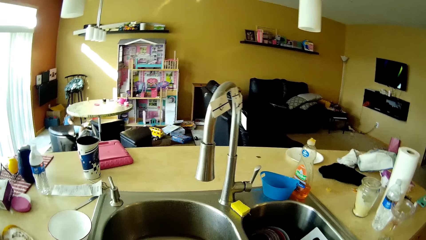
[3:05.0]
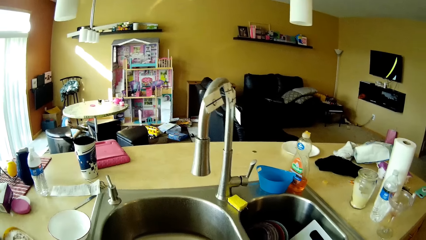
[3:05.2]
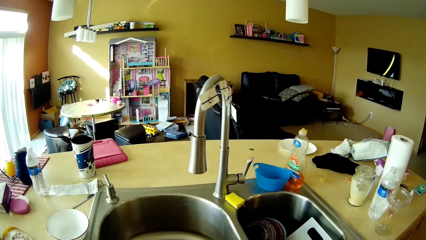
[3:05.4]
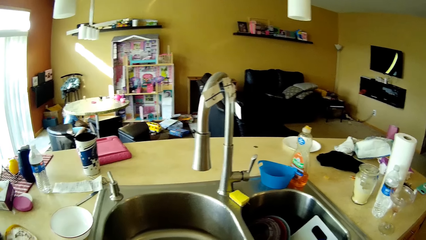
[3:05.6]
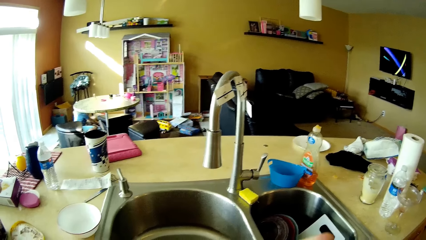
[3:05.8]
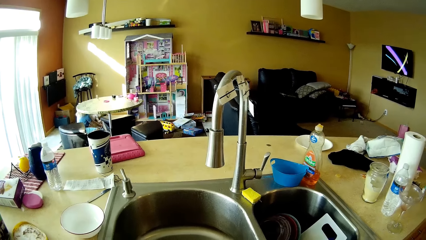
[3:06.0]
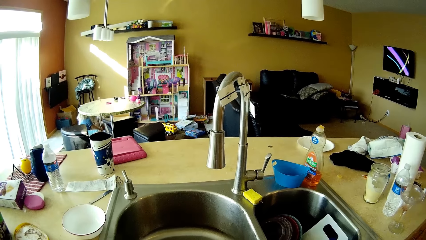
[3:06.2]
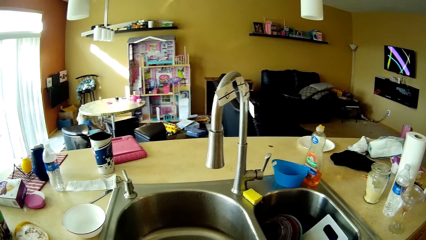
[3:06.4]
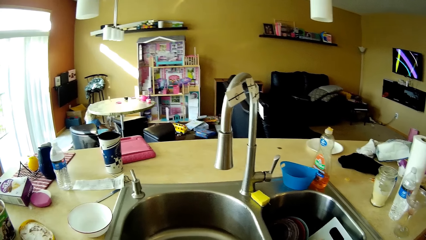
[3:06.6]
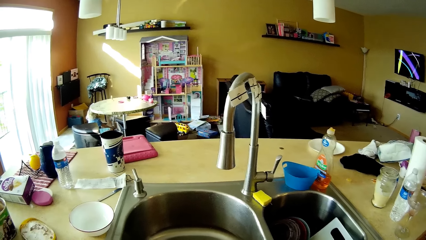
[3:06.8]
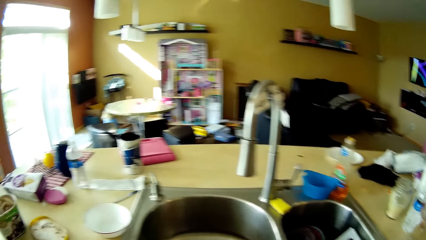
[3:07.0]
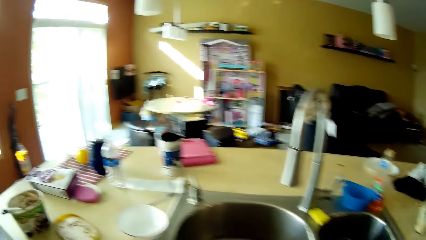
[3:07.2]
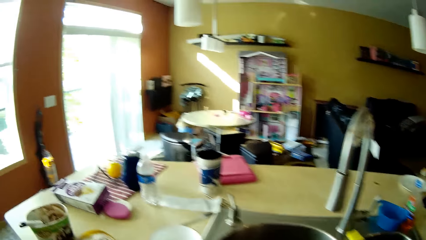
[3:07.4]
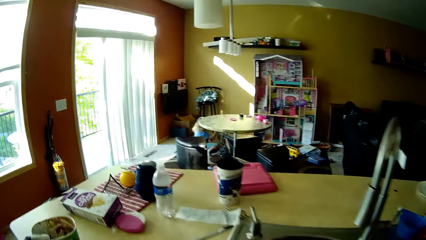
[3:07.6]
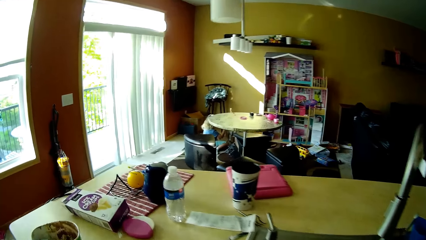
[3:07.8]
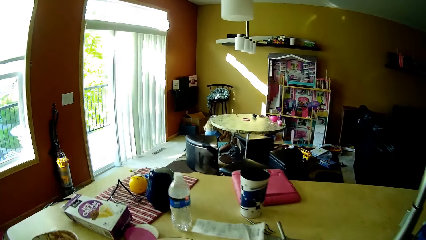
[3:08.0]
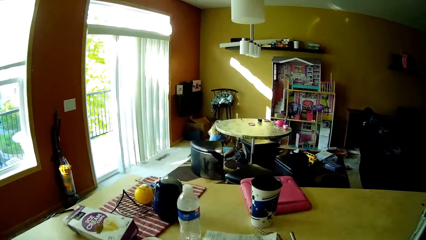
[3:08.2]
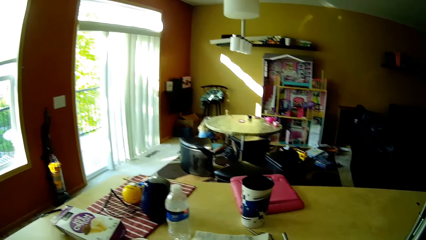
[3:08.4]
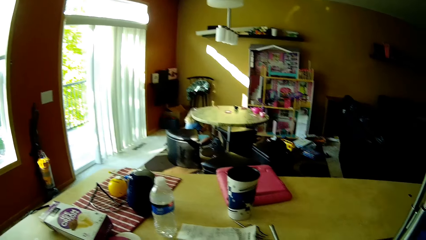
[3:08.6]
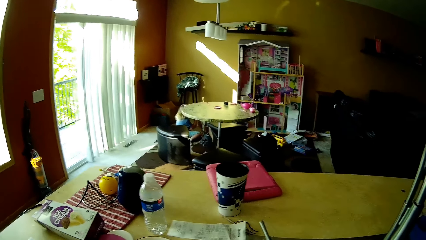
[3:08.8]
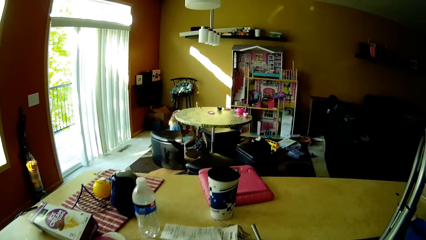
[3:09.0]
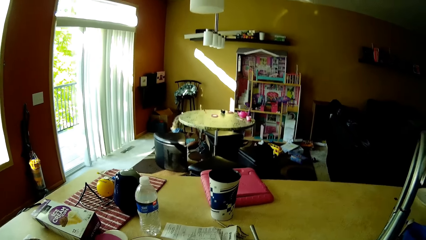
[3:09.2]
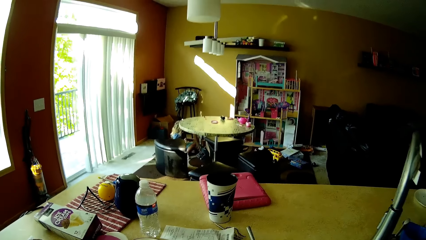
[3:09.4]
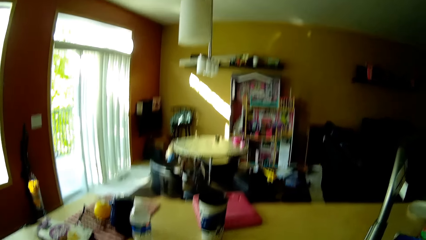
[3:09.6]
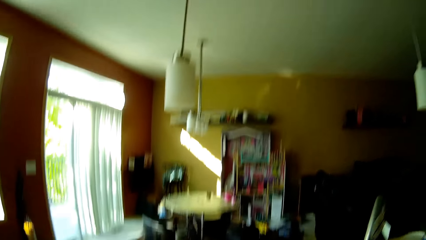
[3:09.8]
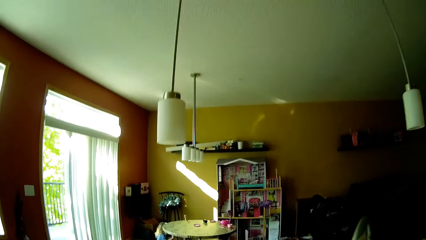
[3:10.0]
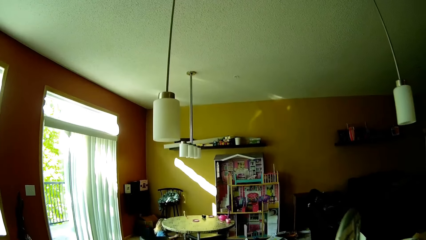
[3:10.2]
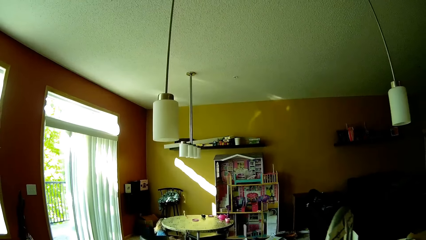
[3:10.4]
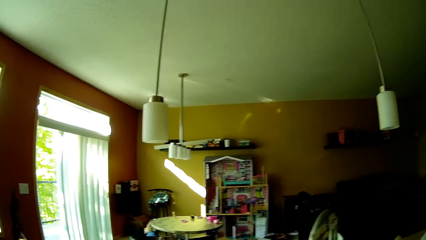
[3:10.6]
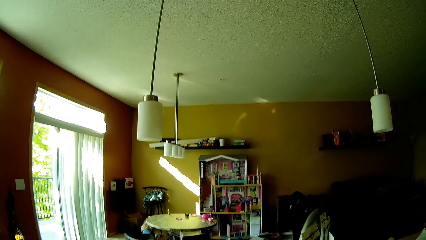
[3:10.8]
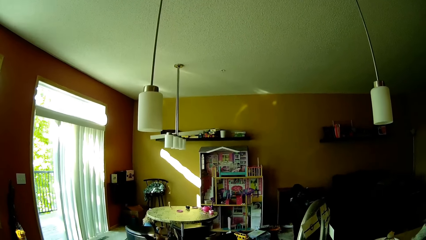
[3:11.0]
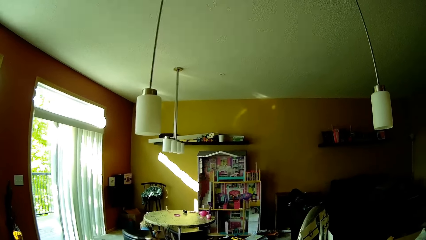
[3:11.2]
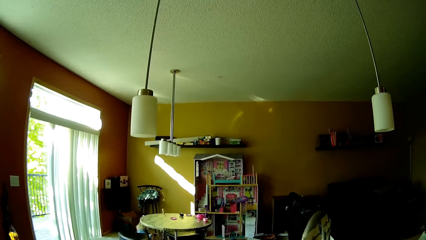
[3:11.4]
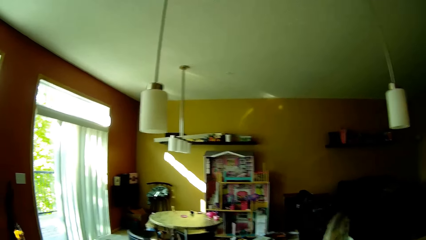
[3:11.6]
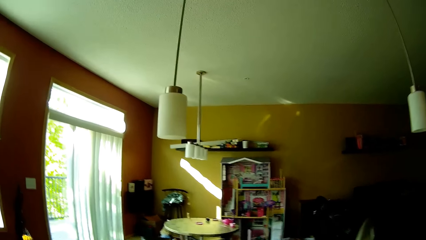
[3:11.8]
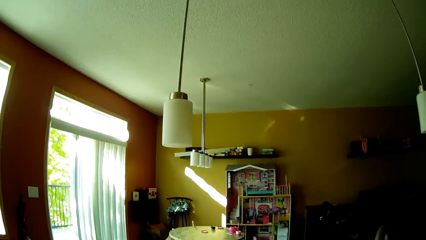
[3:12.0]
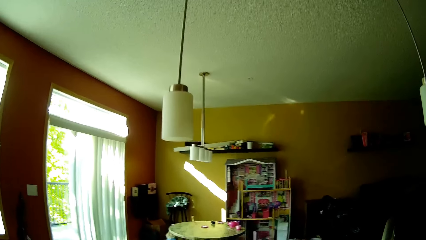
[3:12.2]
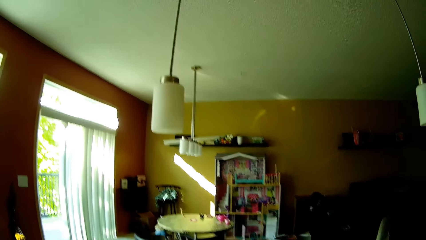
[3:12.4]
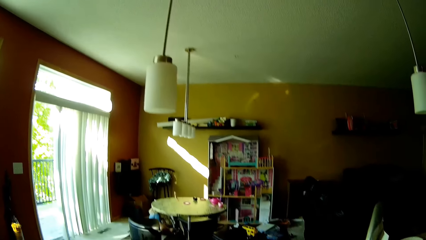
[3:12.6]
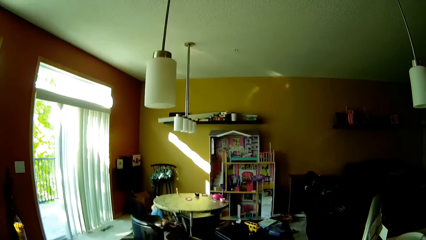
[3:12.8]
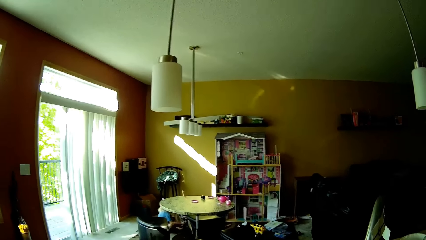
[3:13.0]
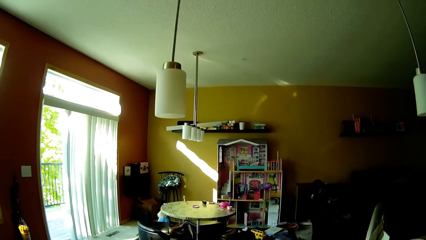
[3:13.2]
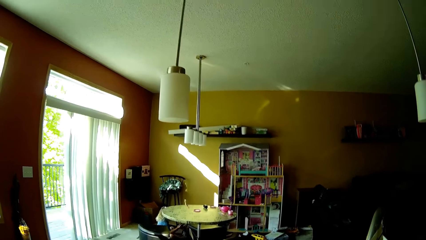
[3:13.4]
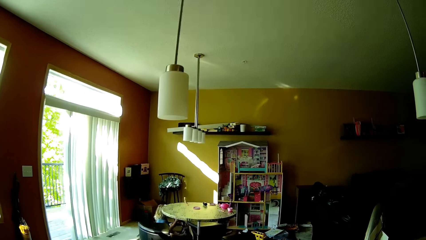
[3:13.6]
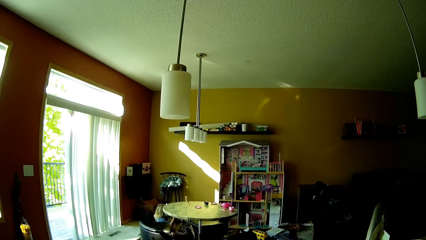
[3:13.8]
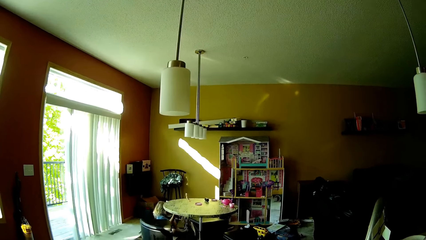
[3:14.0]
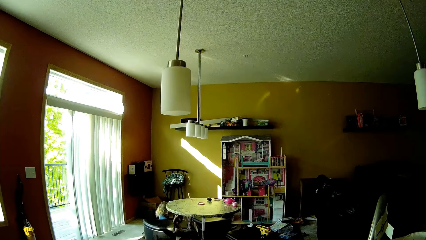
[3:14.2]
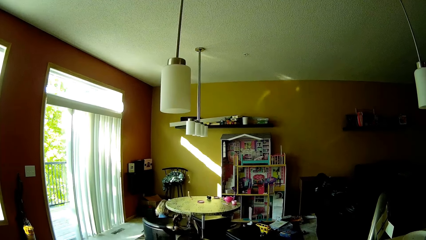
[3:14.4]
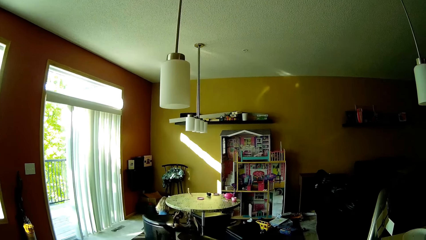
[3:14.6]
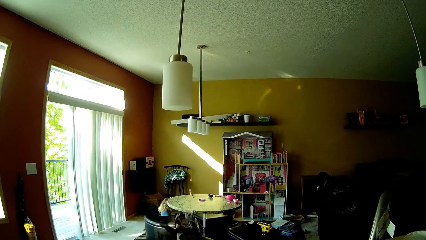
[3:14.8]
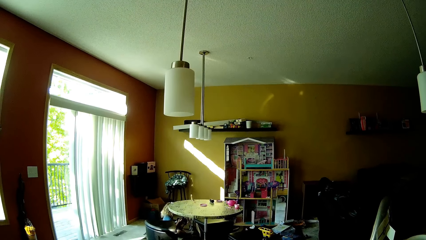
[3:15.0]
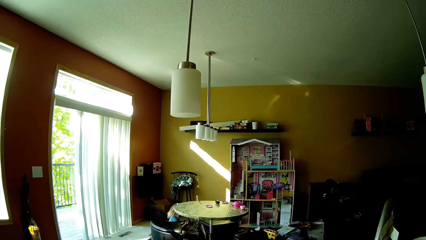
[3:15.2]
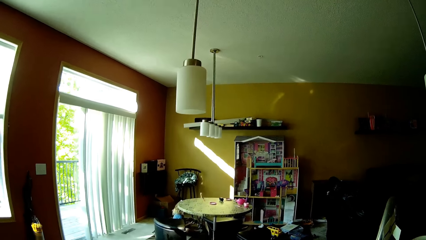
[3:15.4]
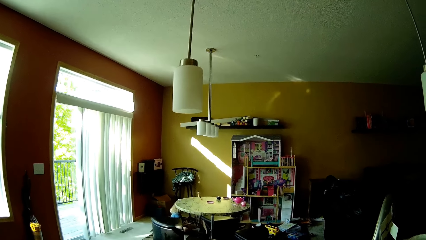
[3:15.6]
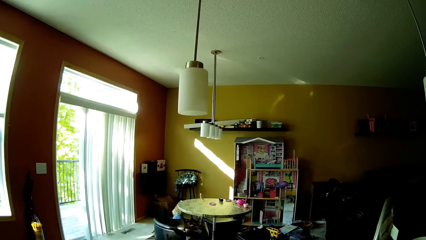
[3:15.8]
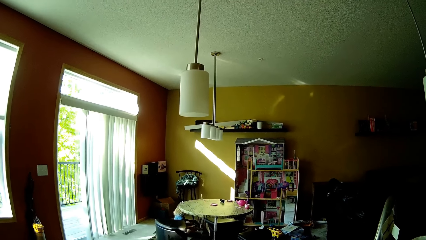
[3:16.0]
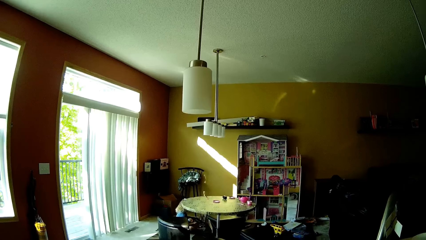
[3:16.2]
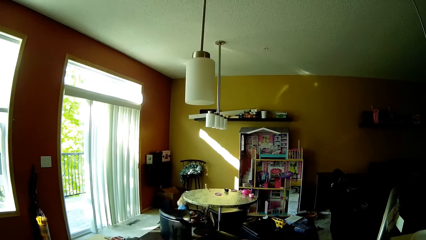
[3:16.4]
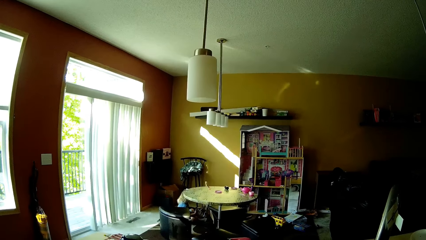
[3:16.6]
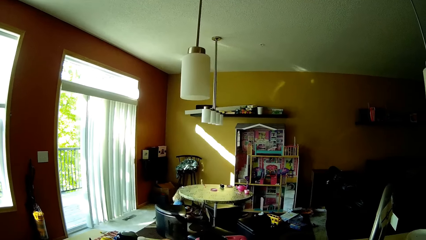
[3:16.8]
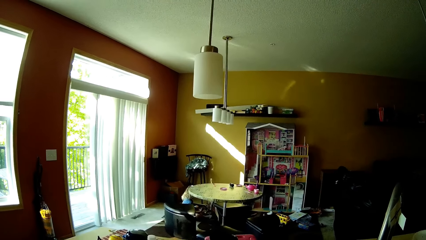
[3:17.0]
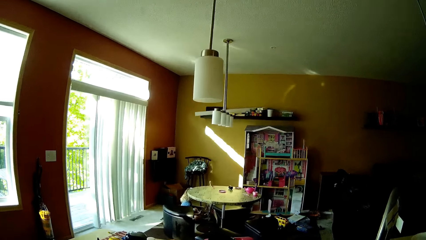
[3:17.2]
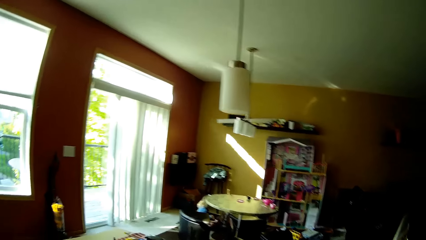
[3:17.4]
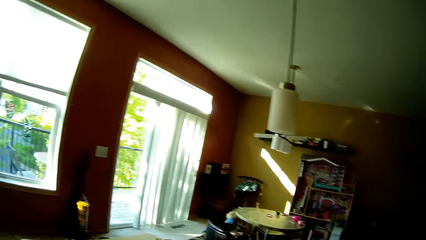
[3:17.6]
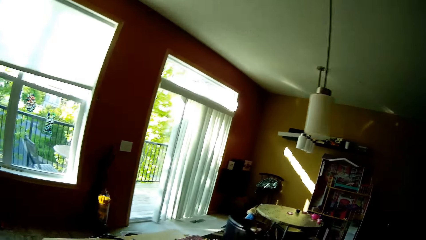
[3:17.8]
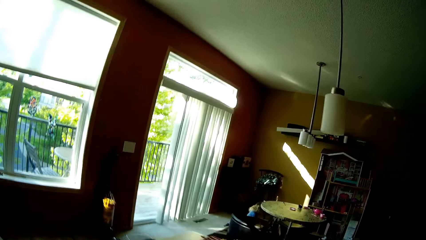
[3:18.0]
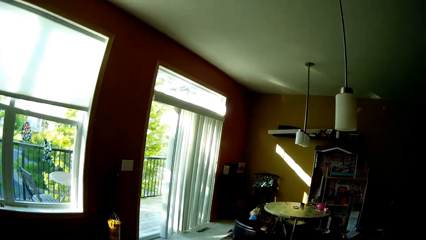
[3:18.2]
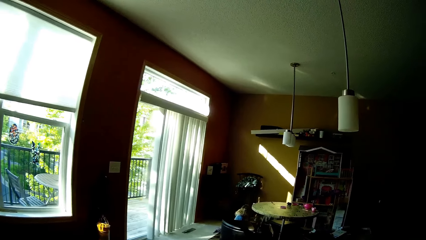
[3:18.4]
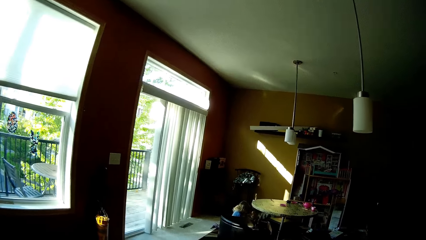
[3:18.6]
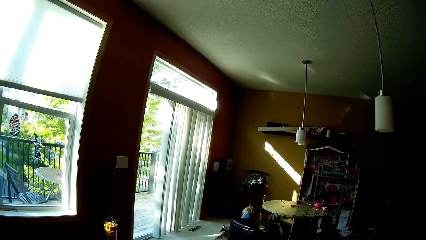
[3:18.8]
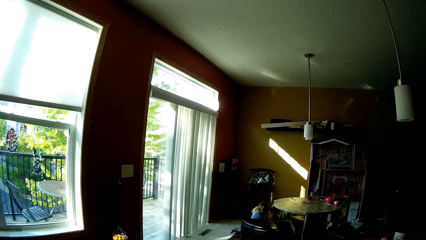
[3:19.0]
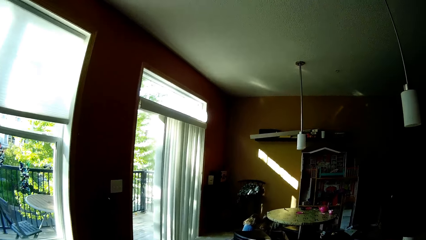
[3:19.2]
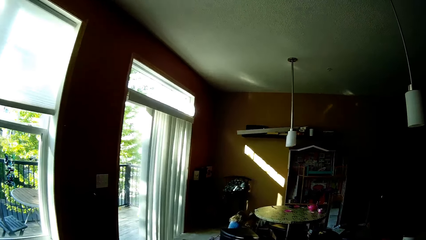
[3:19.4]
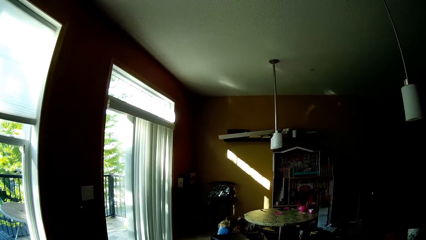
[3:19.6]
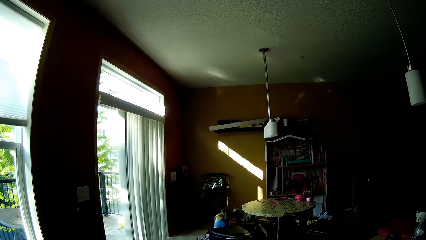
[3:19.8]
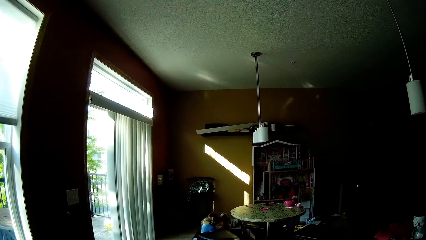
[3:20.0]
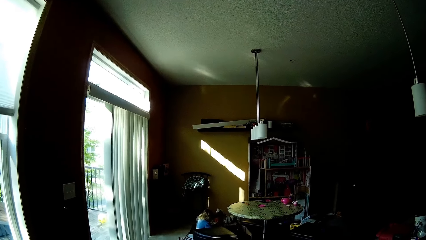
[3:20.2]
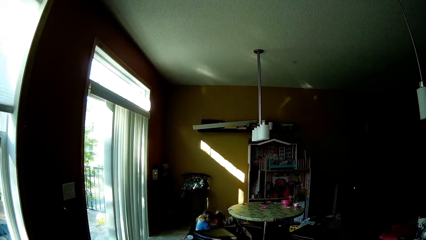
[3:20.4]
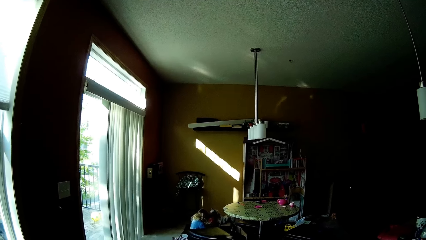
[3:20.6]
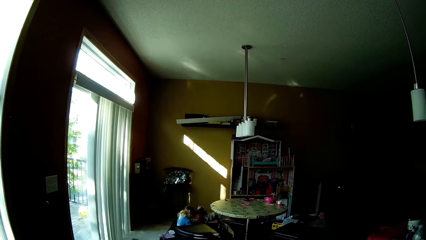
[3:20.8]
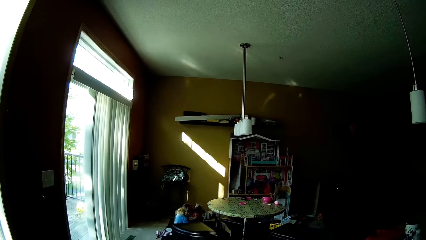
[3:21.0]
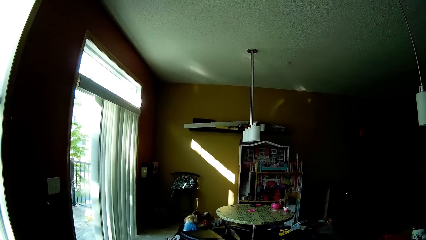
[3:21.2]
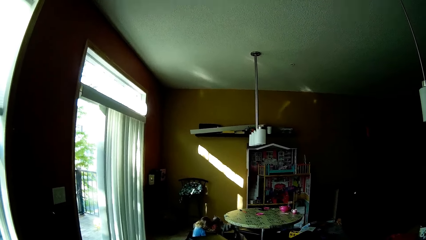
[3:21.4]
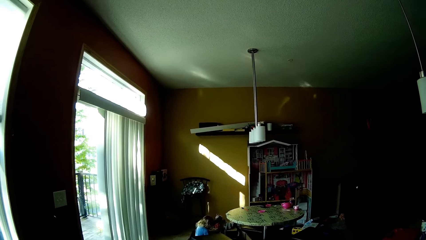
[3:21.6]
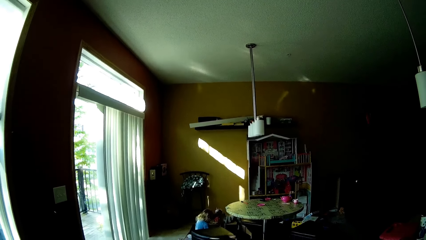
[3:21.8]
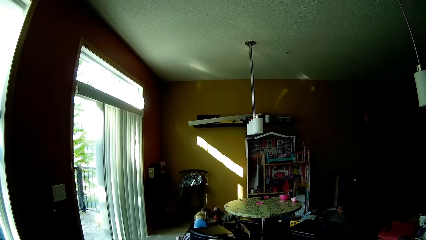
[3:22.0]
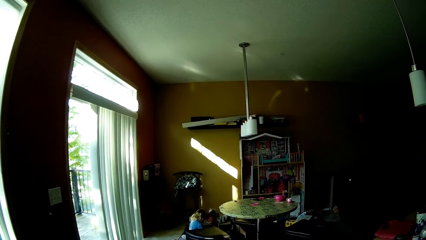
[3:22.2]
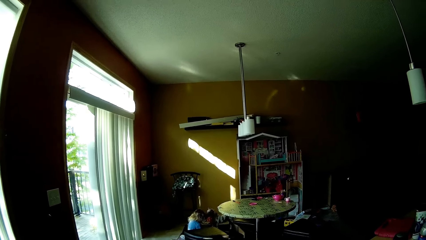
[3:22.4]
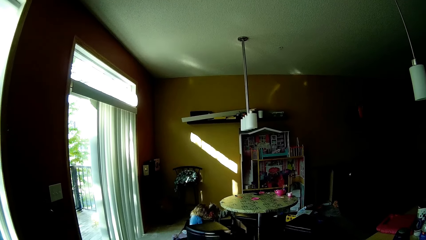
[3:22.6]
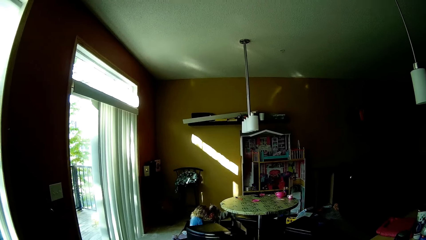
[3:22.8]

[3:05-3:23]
The girl picks a toy horse from the floor with both hands. The girl picks a doll from the floor with her right hand. The camera wearer moves around.
